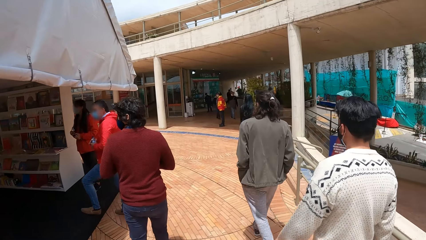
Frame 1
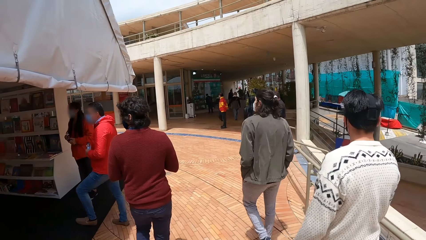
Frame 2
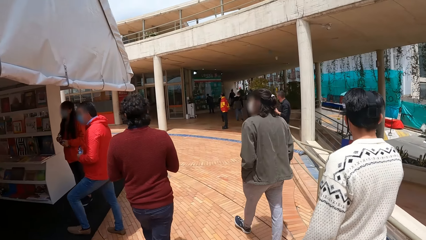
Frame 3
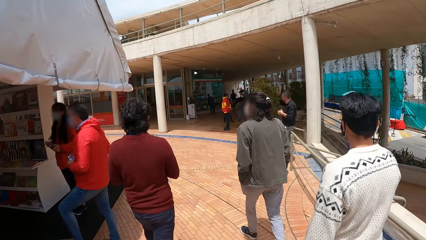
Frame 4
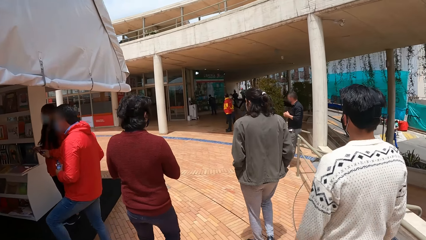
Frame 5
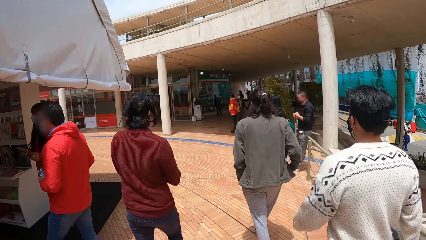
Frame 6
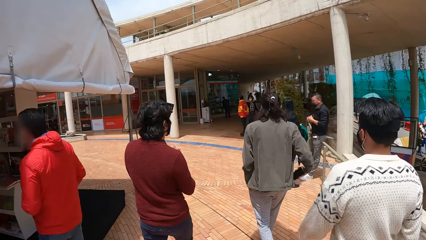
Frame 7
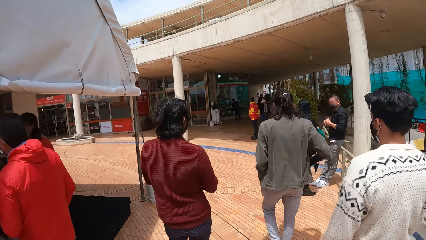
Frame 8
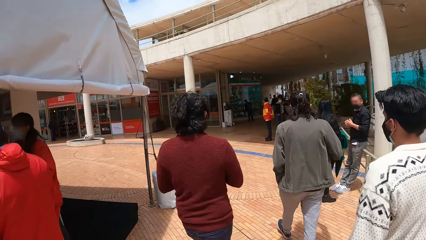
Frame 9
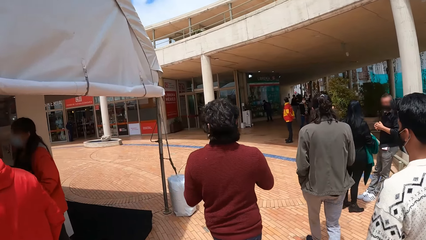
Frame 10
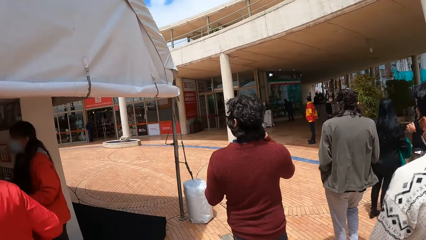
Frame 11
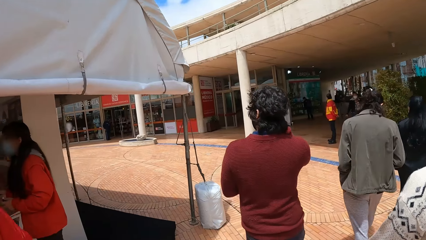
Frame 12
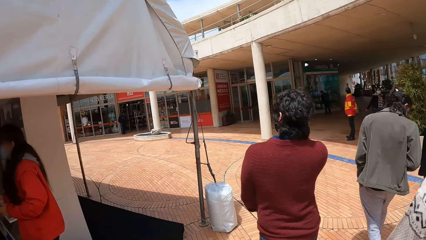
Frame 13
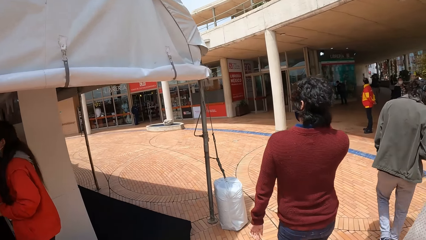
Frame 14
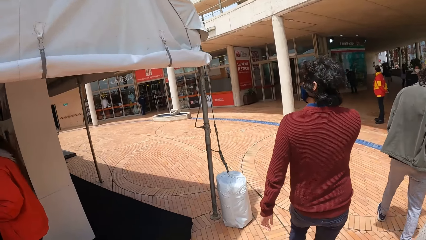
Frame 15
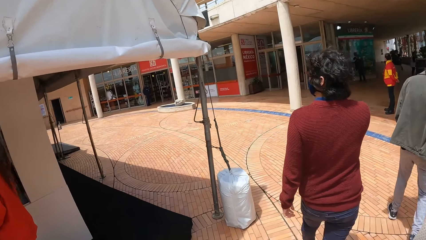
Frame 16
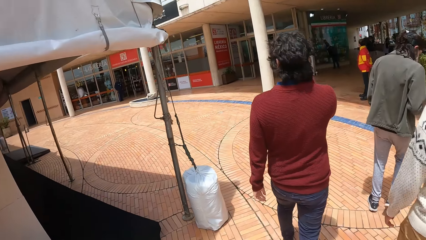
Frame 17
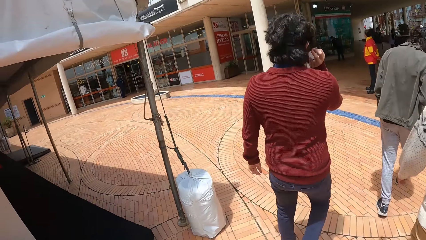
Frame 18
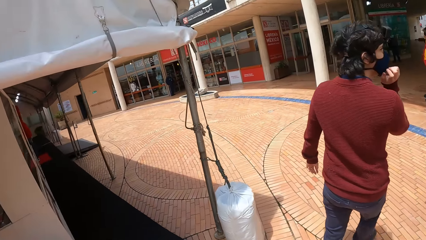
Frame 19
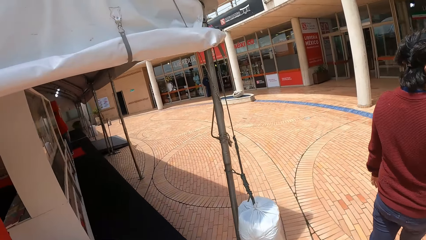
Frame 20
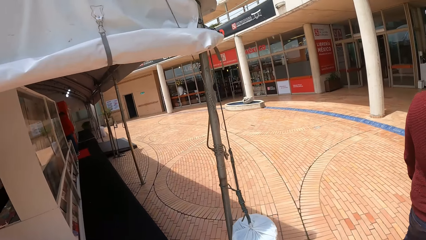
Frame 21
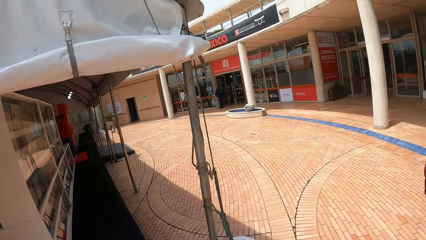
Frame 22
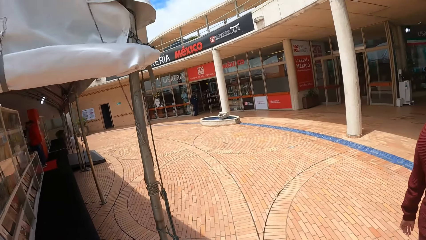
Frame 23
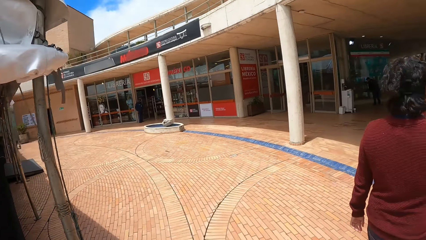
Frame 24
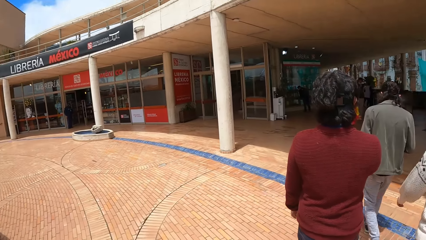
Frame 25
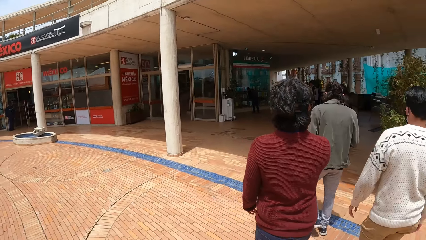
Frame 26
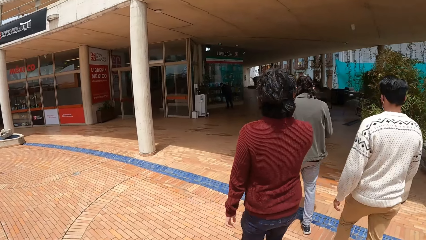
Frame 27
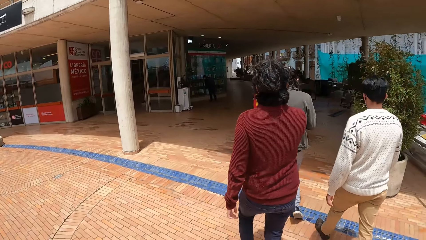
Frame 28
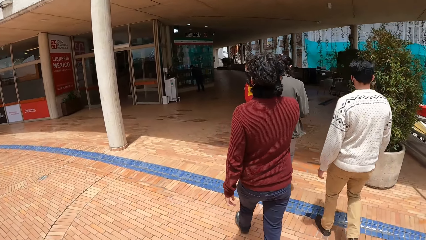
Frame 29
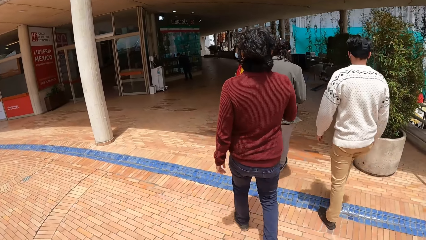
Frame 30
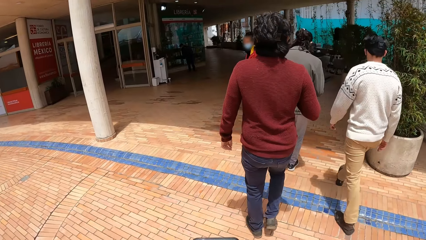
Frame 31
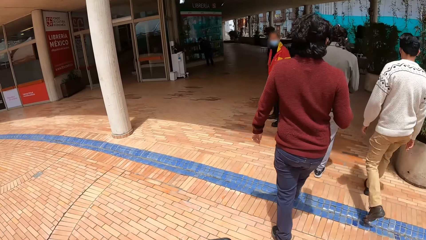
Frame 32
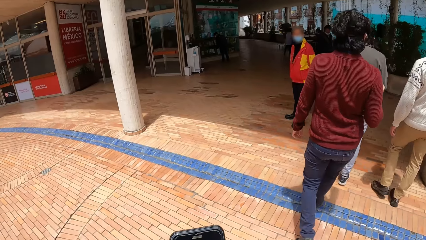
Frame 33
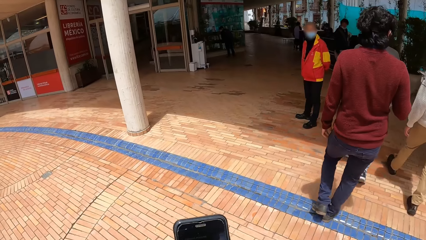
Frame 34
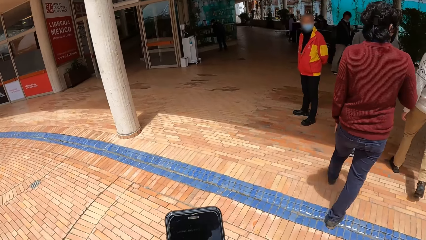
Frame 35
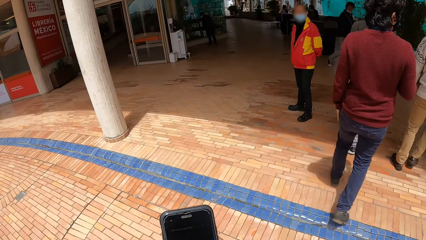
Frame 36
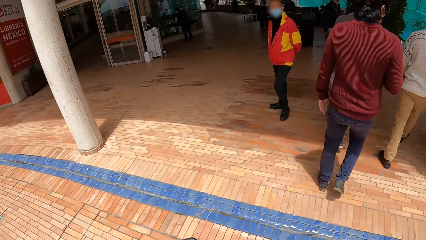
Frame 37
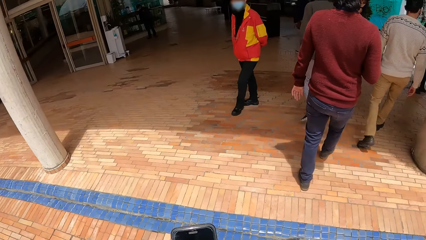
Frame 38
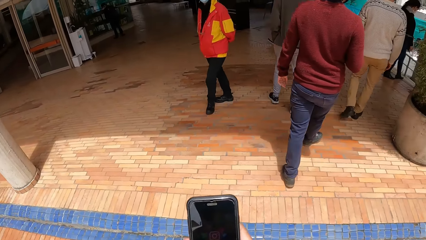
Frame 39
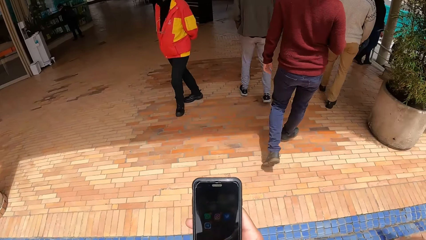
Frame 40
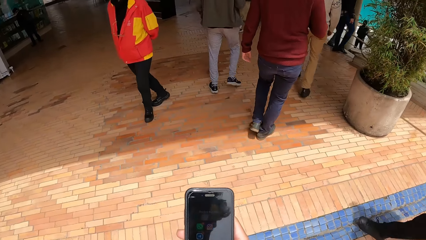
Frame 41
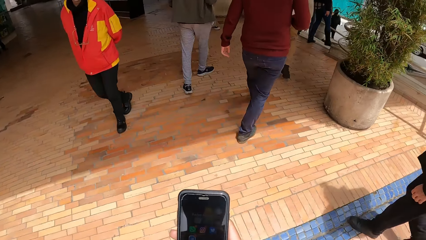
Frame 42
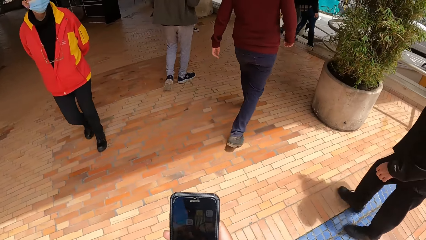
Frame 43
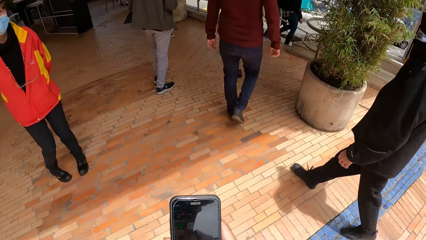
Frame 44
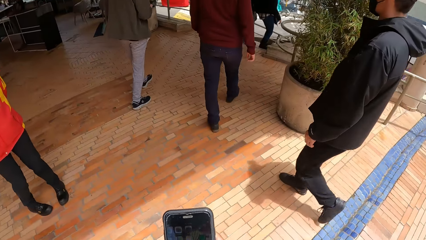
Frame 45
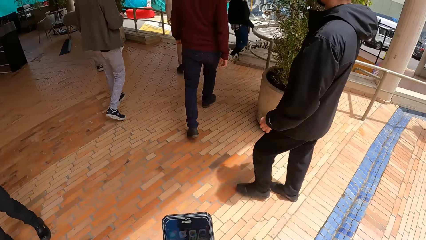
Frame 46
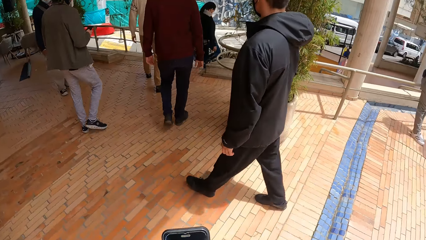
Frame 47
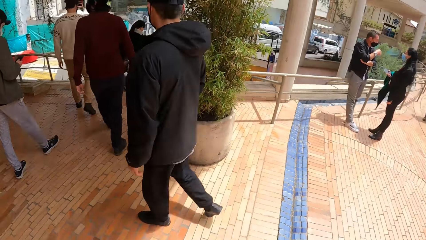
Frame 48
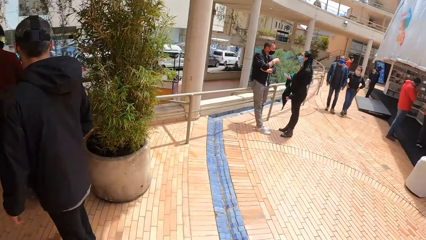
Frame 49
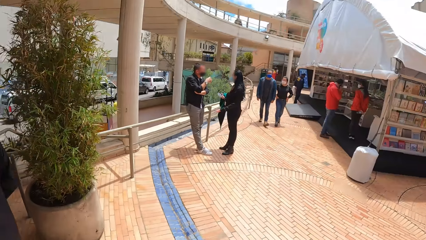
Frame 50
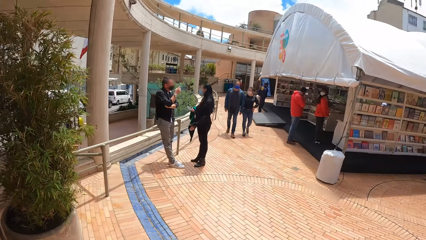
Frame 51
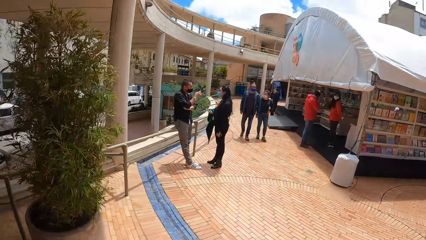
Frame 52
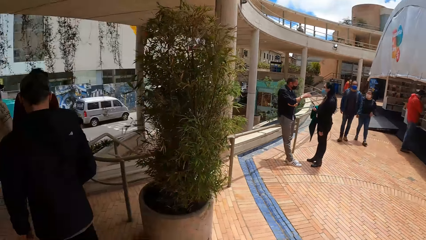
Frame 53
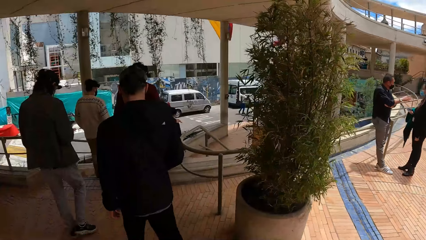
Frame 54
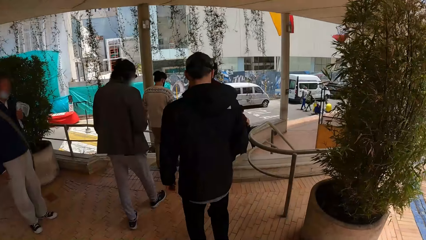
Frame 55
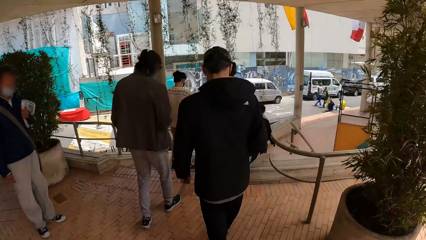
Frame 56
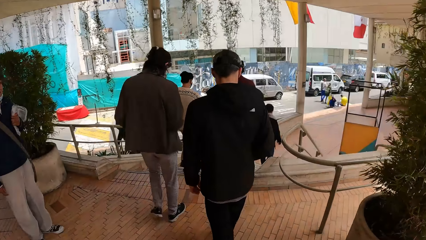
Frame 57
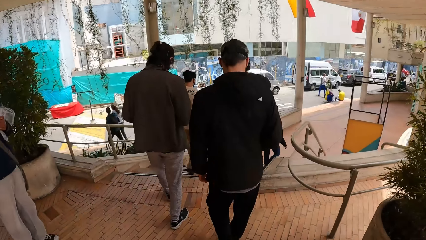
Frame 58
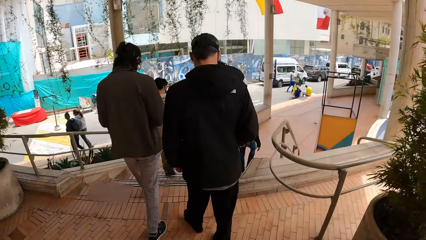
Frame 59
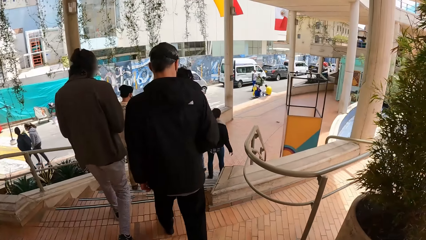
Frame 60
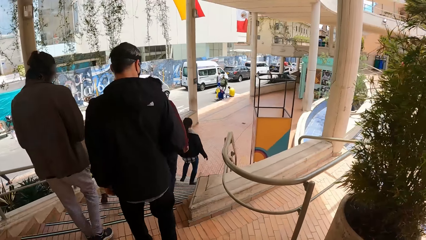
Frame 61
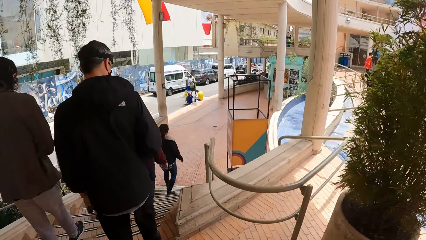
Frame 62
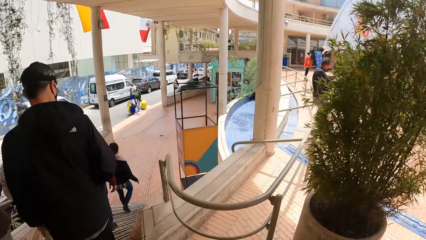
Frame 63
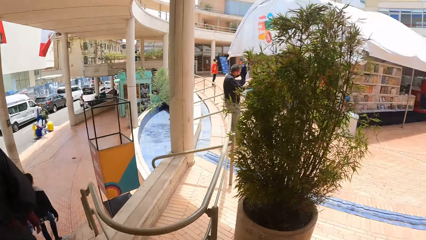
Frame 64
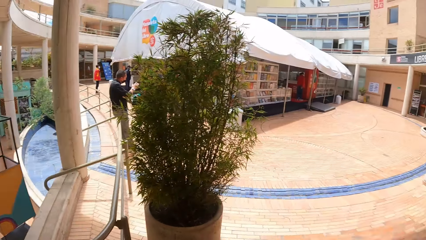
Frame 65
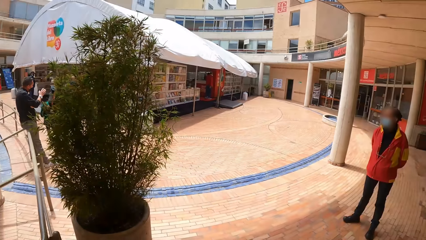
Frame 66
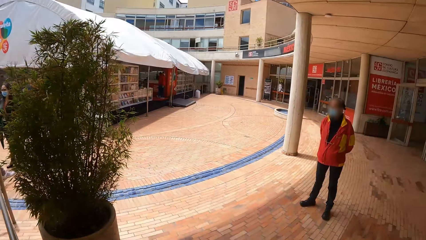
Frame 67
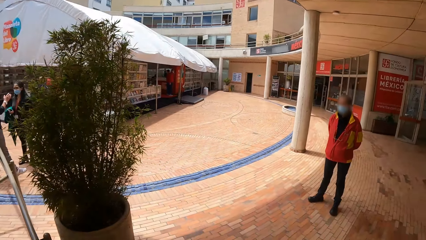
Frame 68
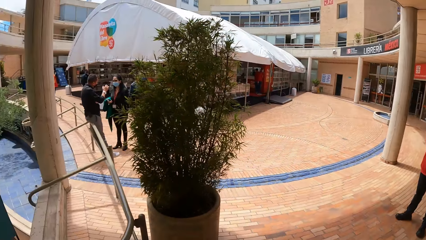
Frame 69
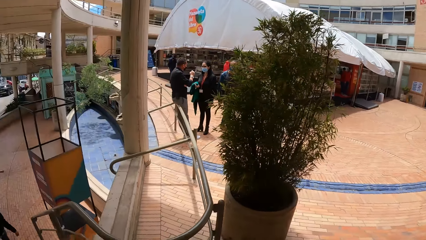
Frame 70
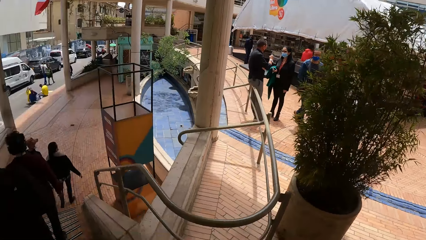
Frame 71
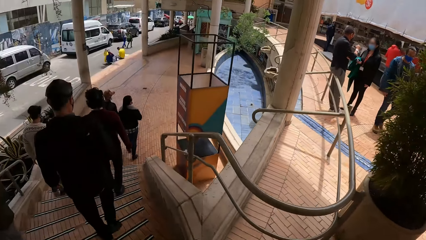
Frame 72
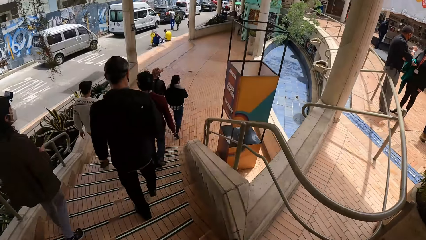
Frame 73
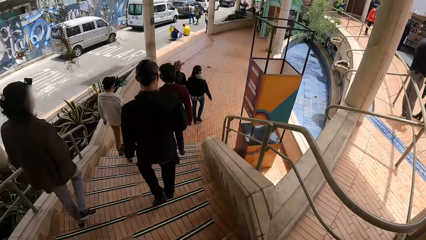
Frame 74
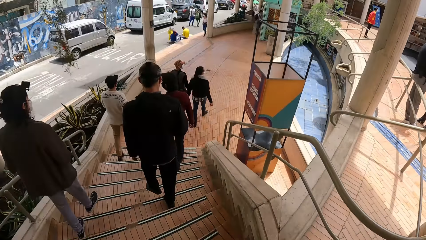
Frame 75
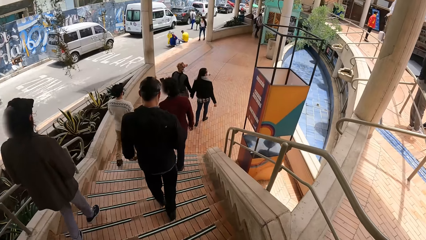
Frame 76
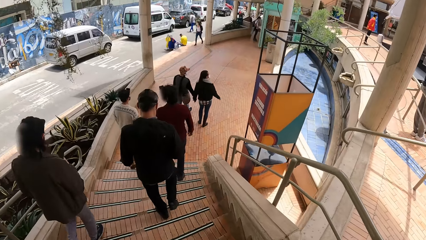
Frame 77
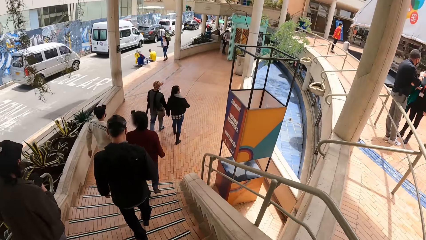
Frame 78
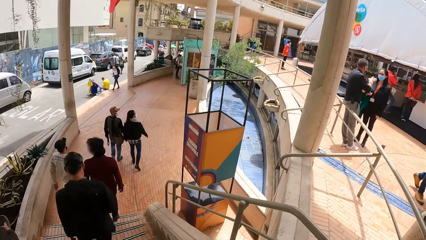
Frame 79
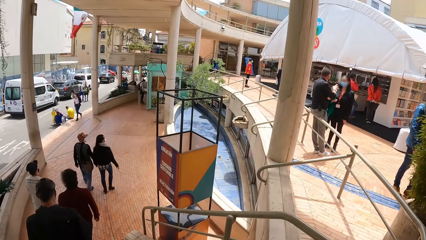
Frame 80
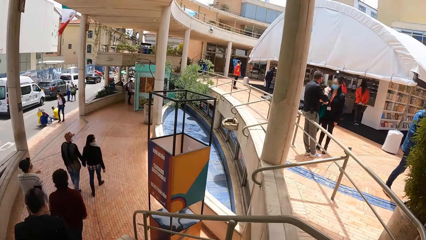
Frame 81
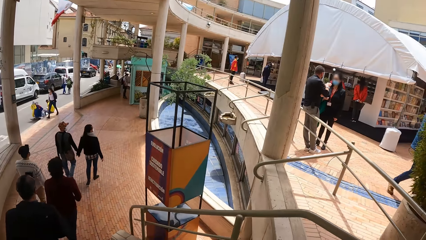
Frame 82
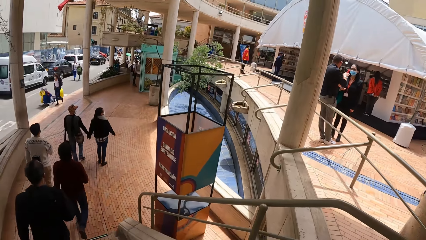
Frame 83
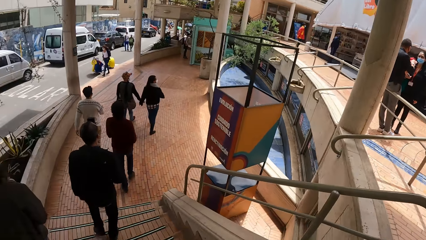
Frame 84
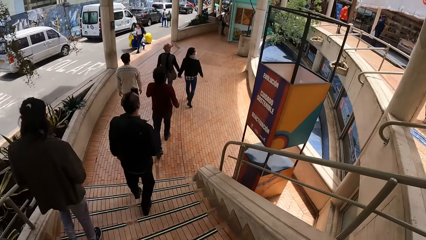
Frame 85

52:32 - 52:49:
The camera wearer operates a phone with his right hand. He looks around. He, a person, another person, a third person and a fourth person walk around the mall. He walks down a stair with a group of people.
